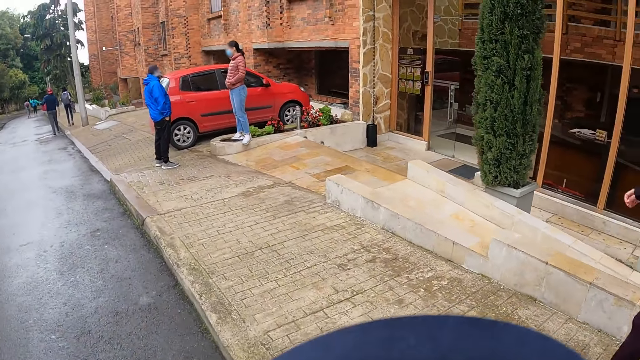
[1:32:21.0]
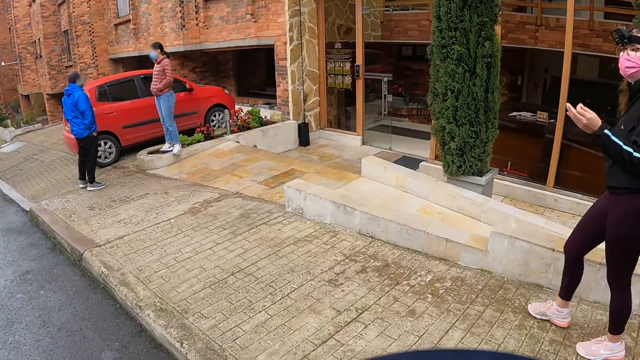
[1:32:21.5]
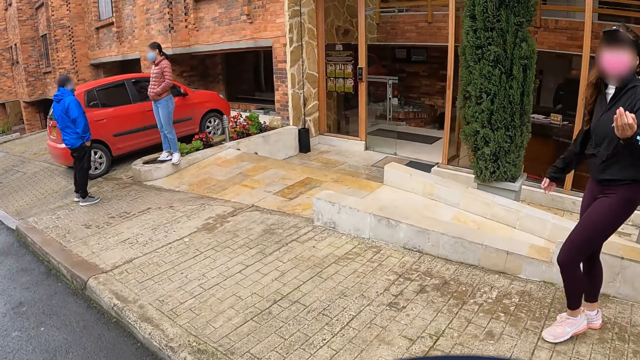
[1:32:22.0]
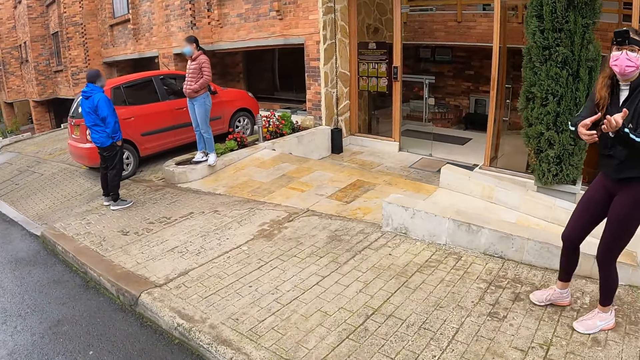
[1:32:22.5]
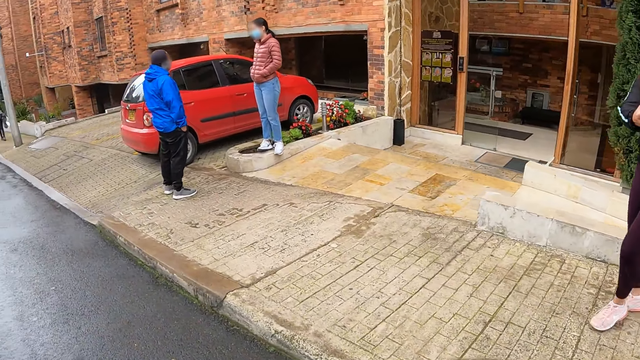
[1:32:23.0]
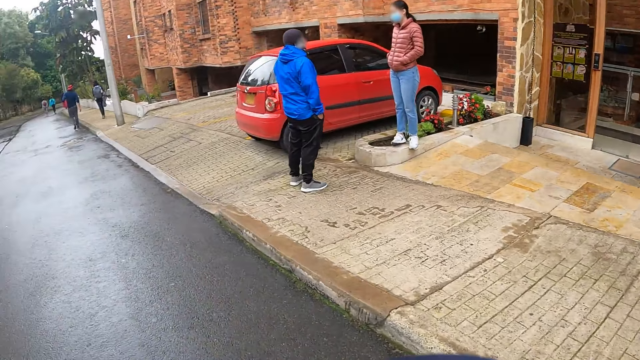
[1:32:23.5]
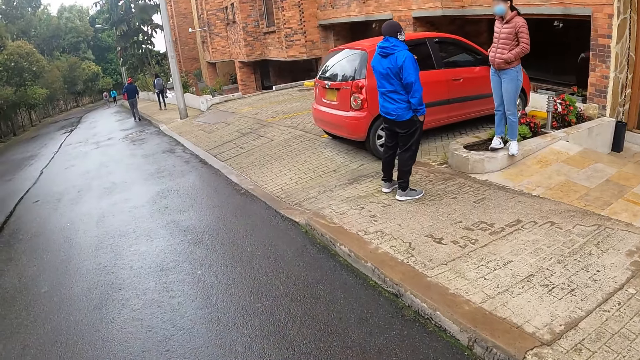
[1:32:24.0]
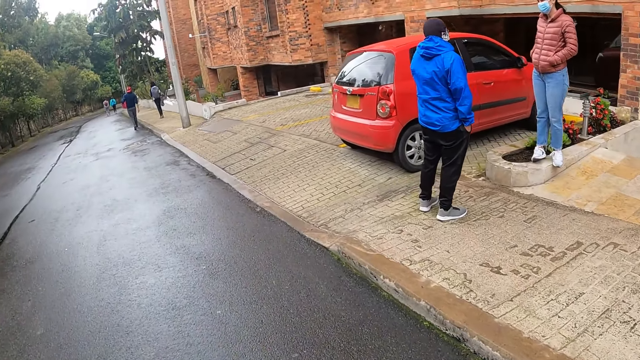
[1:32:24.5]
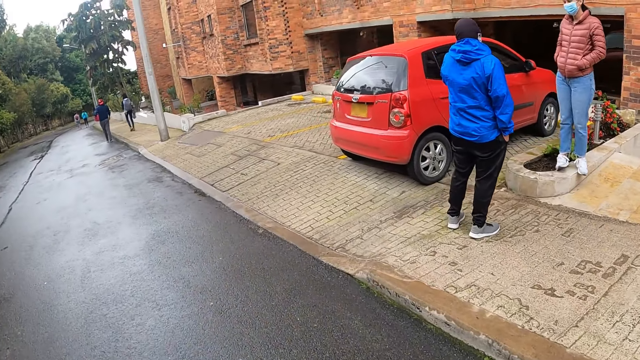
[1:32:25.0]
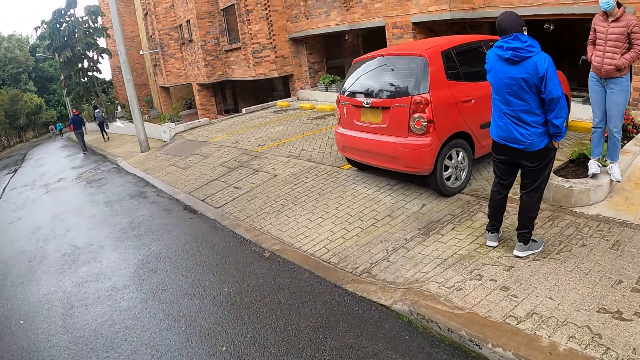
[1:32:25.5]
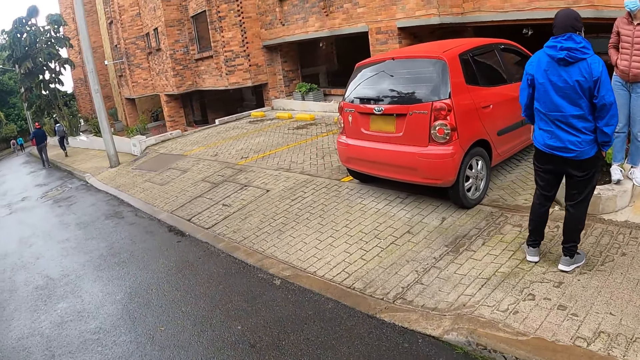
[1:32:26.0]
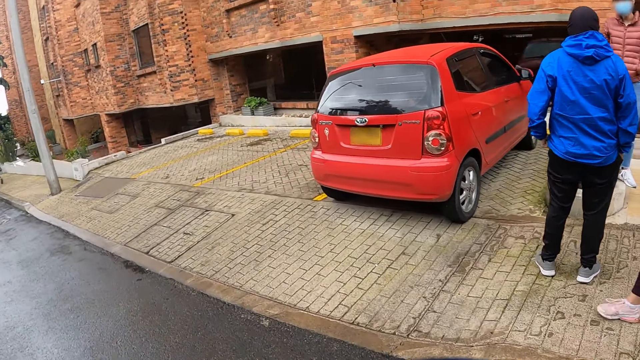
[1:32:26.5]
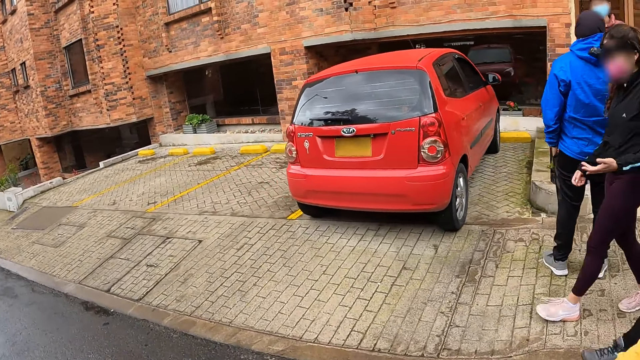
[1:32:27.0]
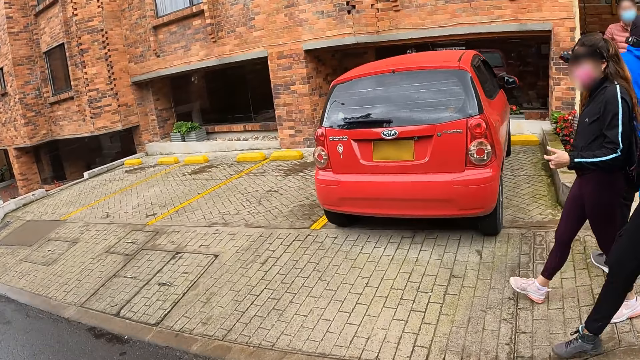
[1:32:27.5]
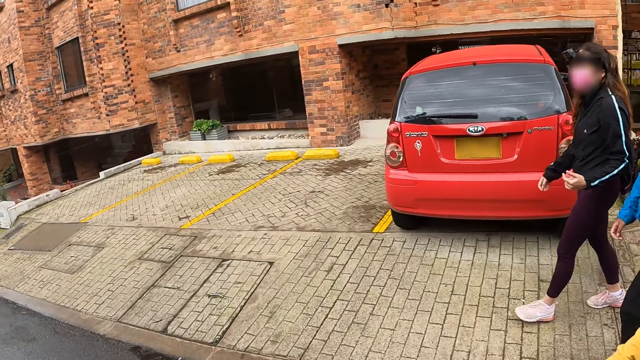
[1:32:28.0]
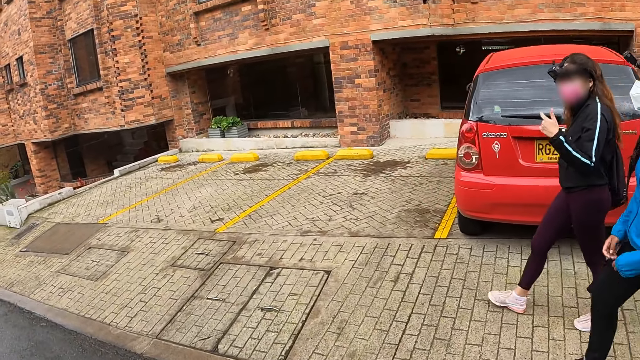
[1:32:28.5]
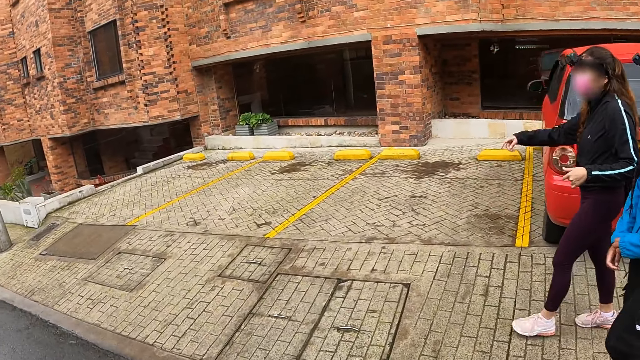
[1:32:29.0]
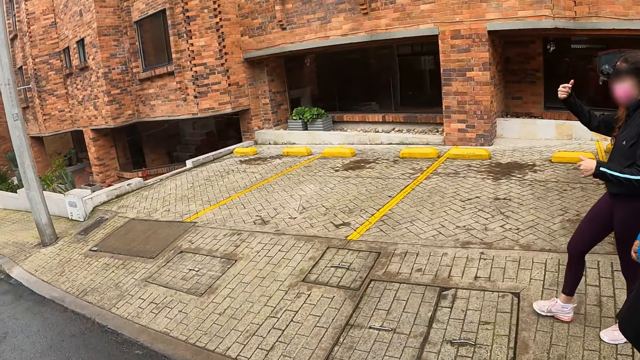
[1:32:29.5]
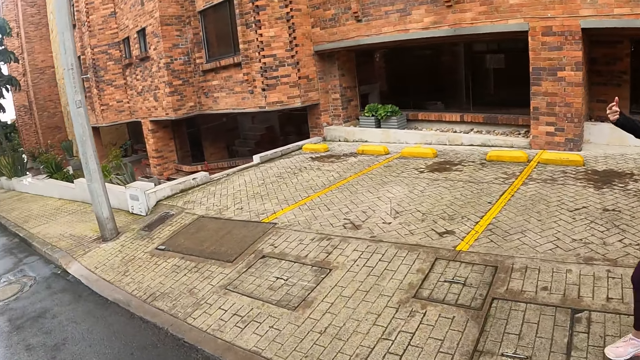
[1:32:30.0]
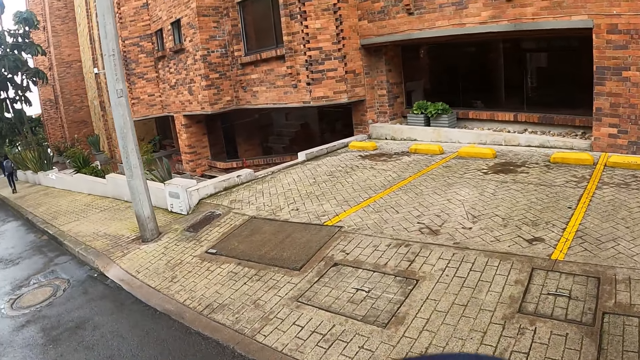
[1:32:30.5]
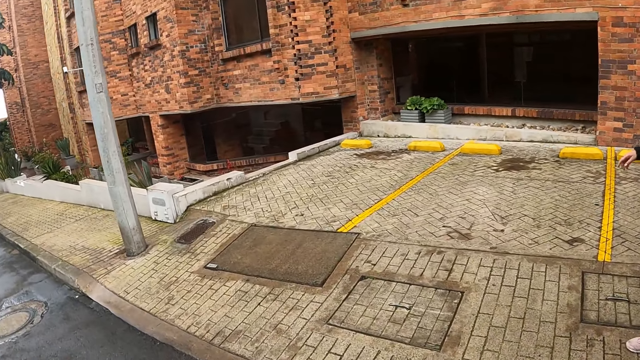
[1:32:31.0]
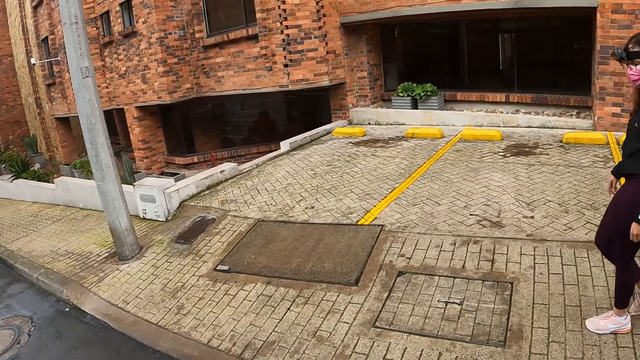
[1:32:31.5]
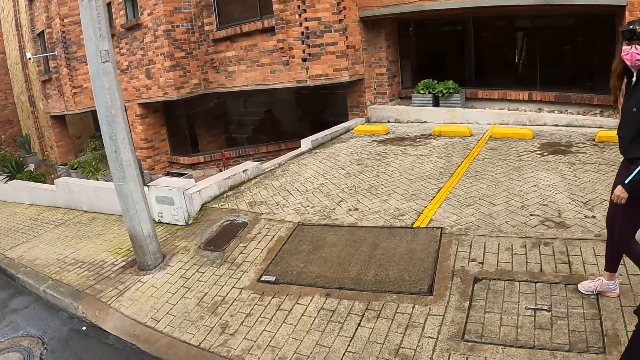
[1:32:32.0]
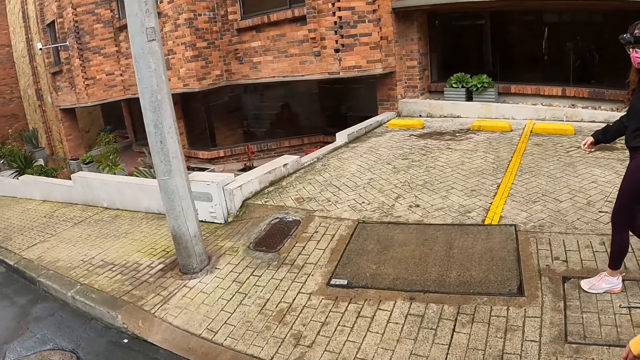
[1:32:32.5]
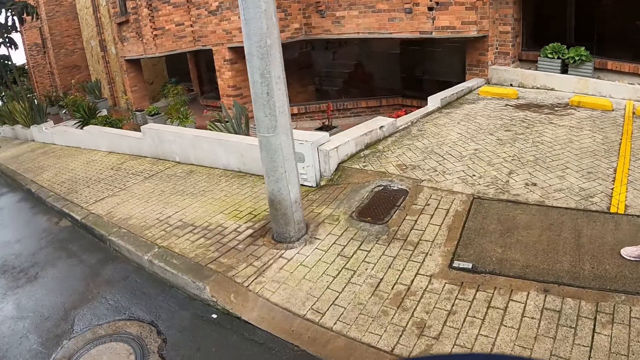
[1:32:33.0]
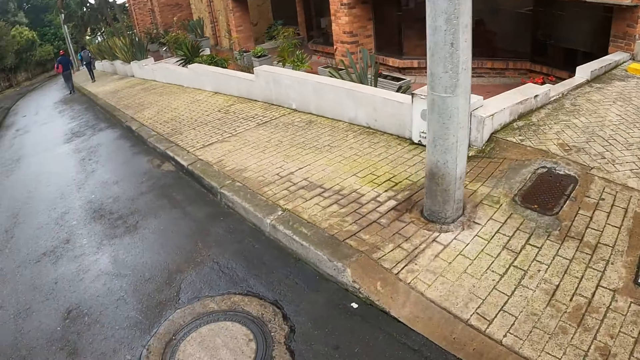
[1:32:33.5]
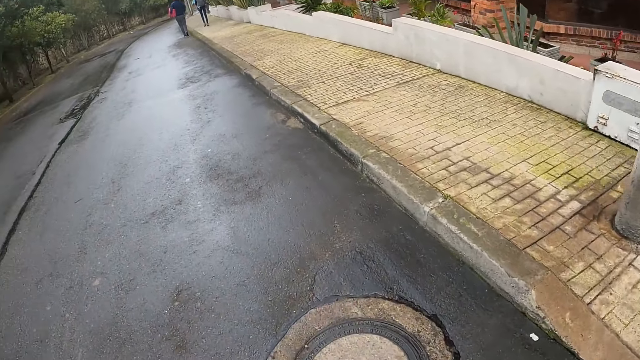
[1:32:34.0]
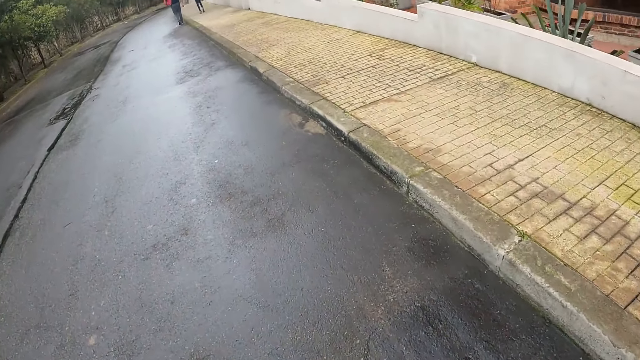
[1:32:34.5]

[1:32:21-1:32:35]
The camera wearer converses with people. A man interacts with a woman. The camera wearer walks on the road. They converse with the people. They walk on the road.

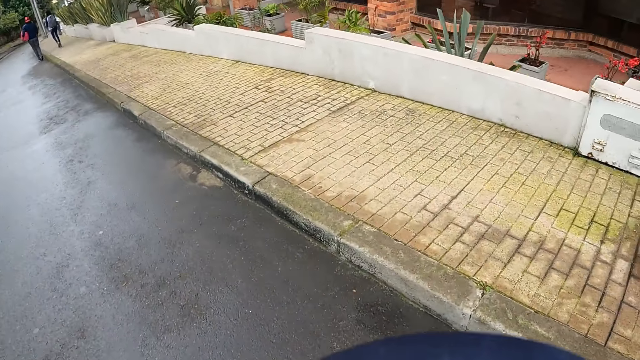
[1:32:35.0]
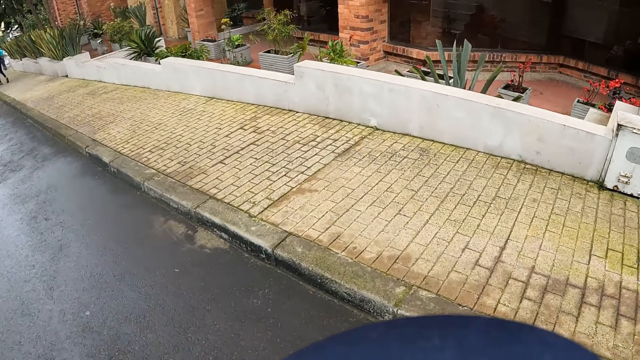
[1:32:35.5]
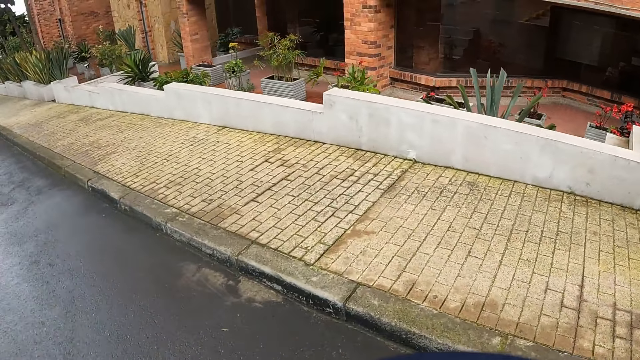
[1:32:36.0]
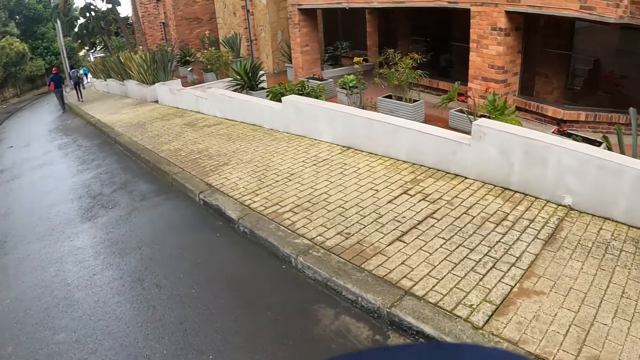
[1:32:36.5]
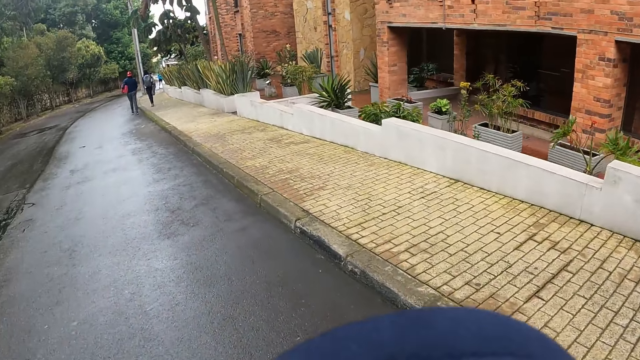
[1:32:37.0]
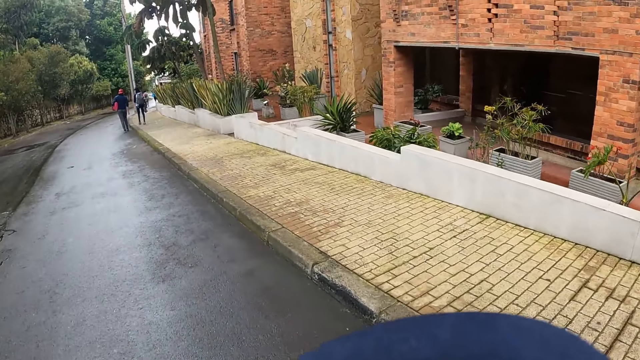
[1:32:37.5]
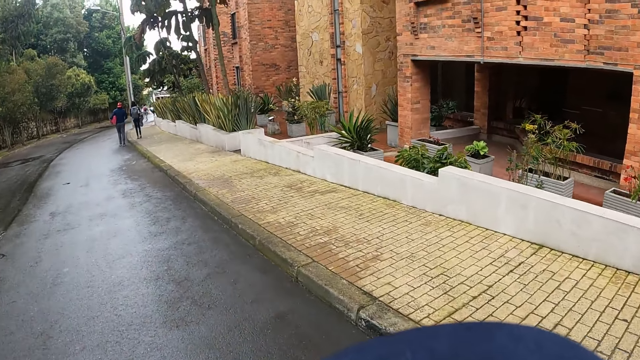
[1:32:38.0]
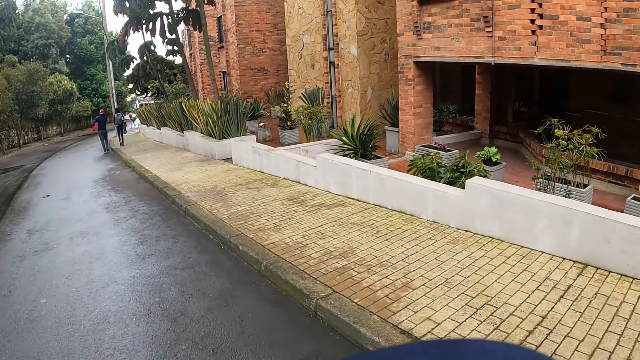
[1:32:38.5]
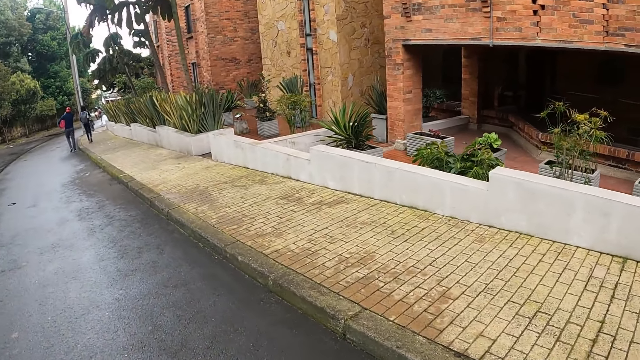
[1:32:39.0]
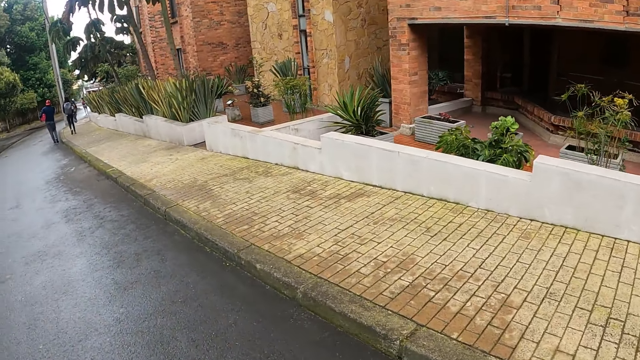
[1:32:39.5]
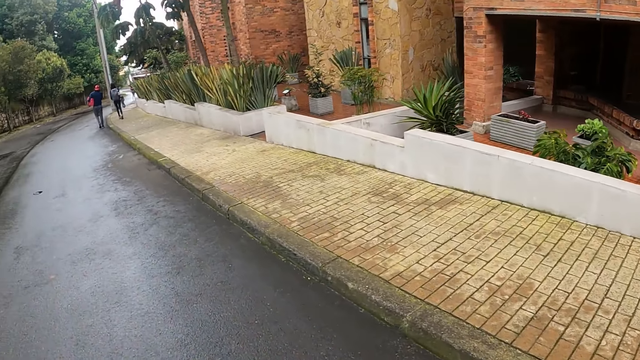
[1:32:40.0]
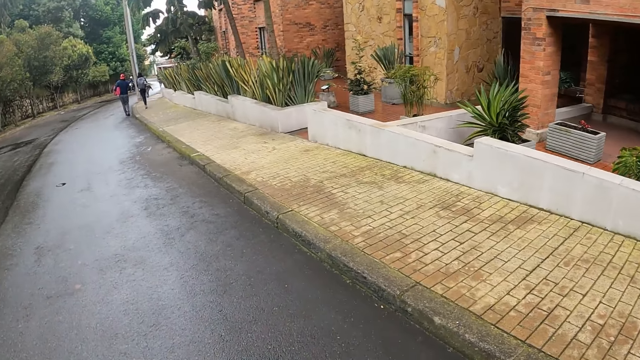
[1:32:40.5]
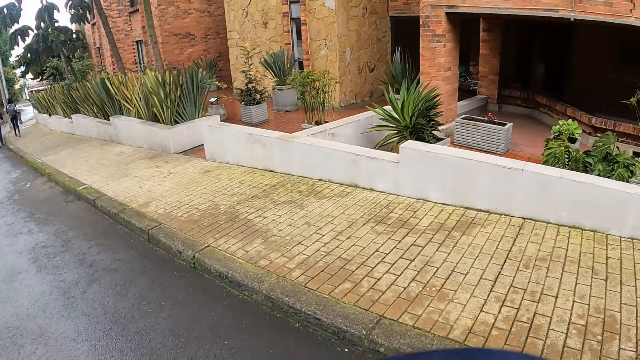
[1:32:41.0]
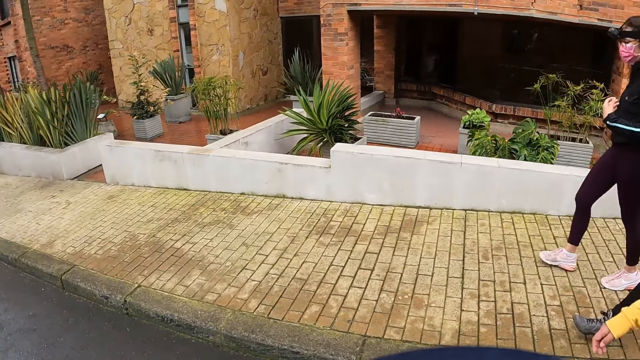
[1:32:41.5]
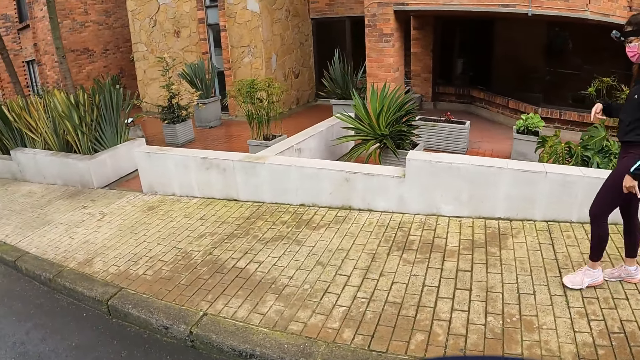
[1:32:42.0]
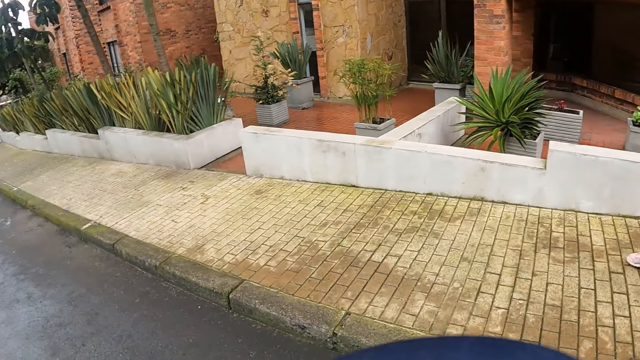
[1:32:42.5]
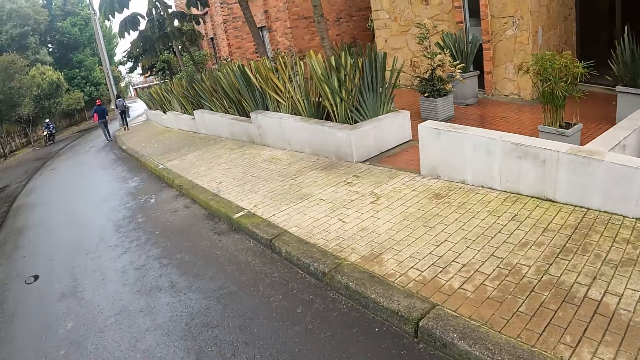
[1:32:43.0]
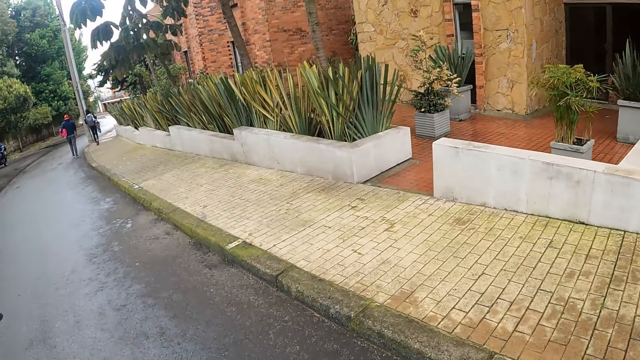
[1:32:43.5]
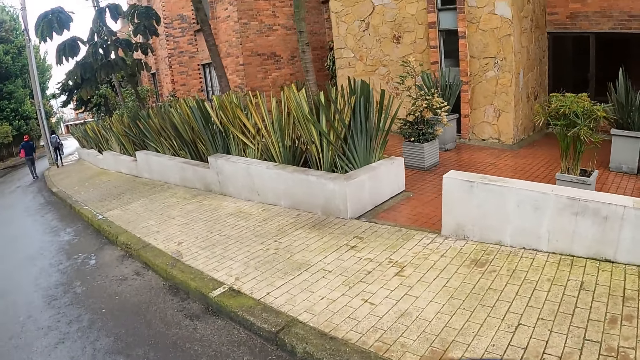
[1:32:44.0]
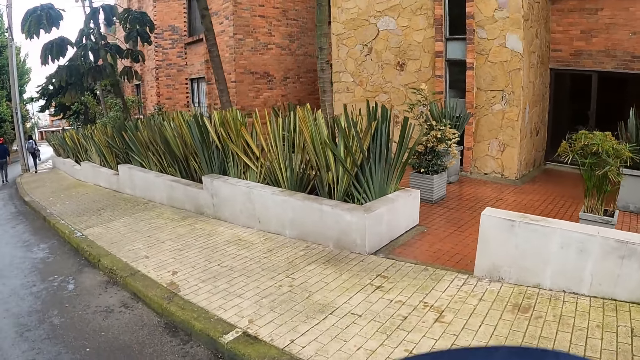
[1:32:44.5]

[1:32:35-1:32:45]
The camera wearer converses with people. They walk on the road.
